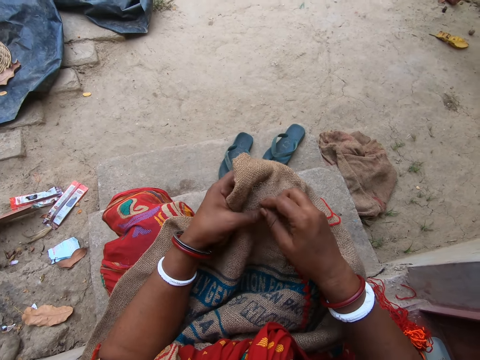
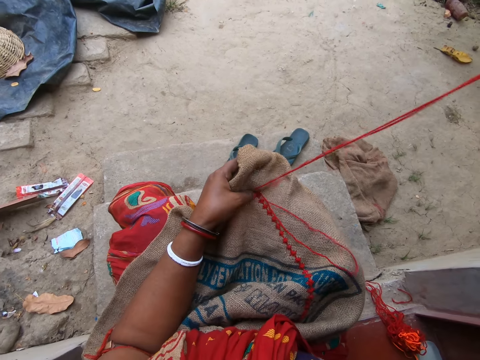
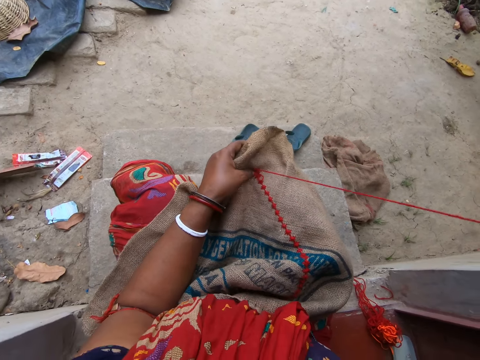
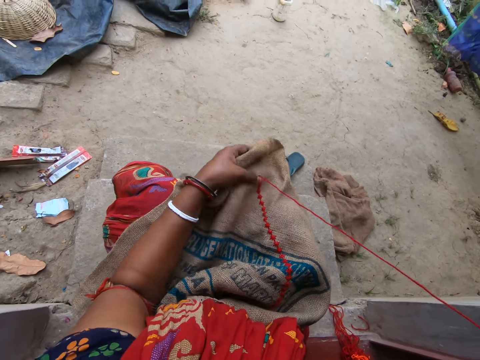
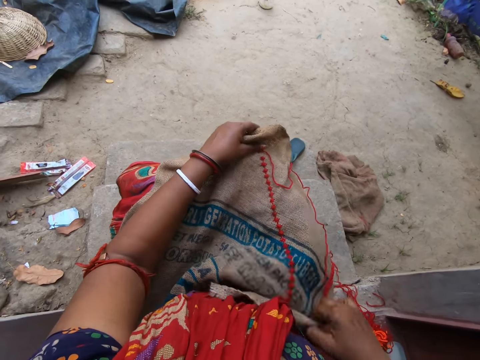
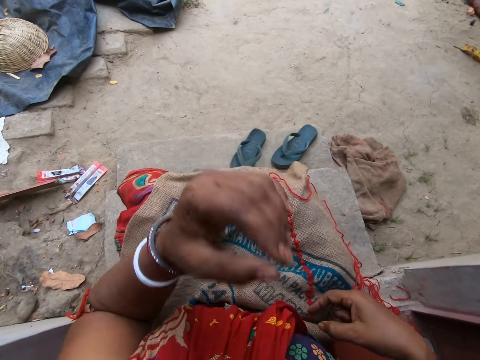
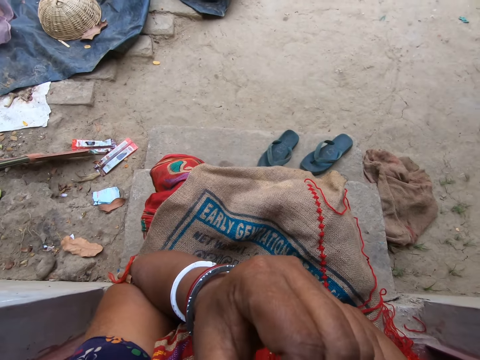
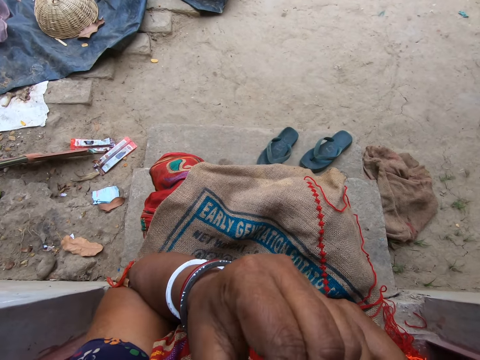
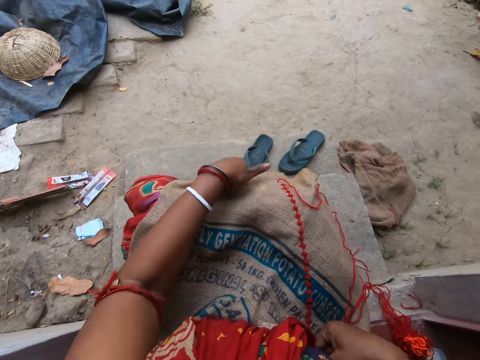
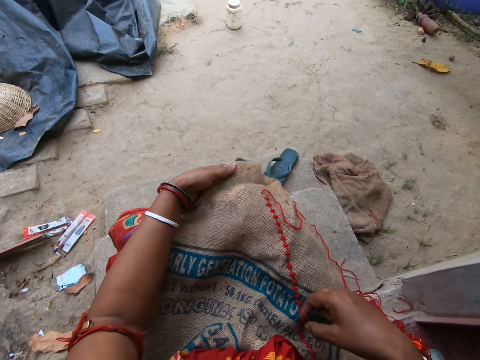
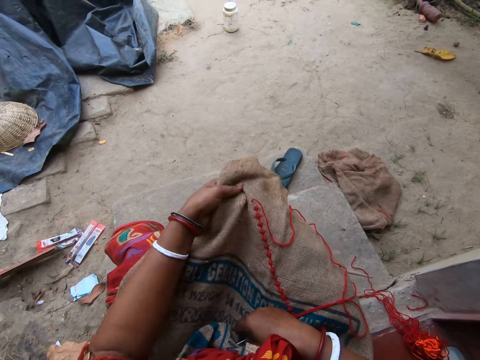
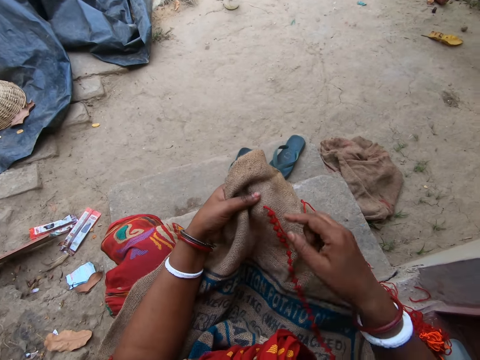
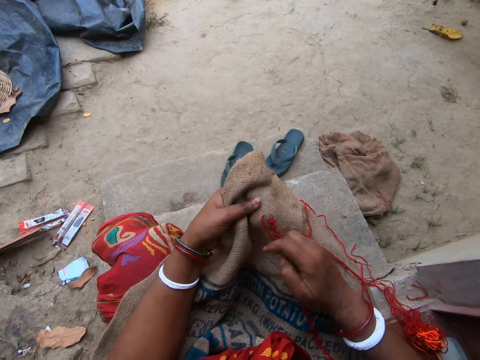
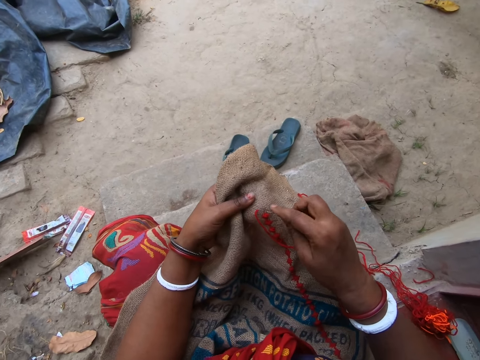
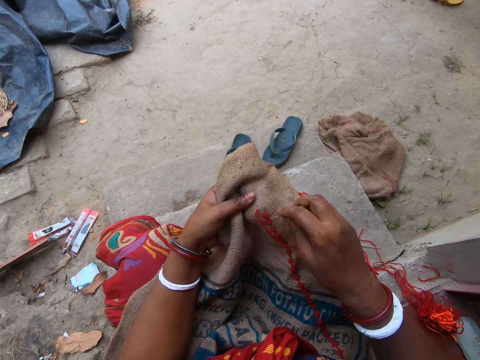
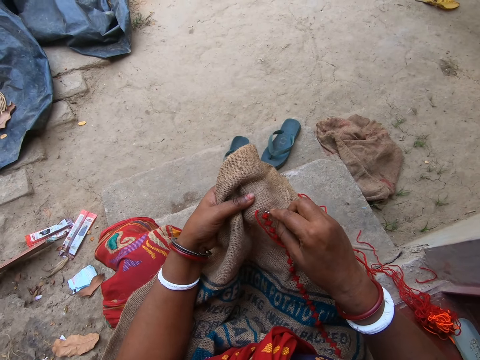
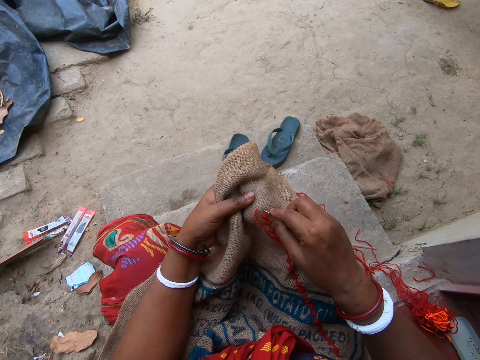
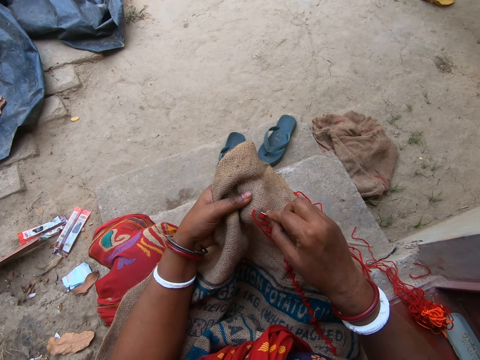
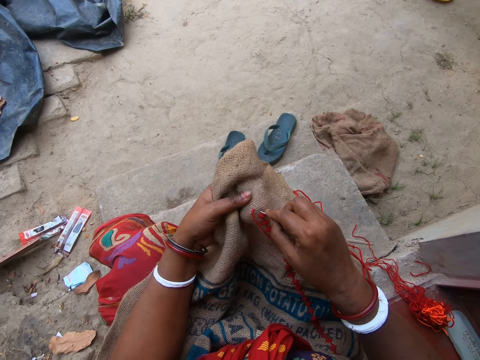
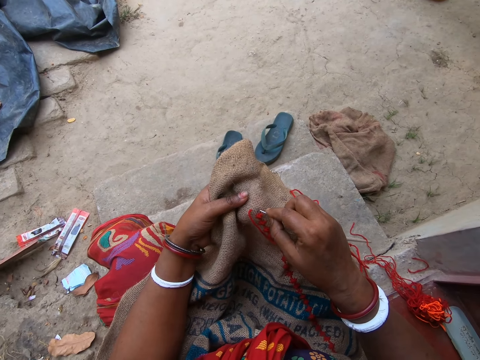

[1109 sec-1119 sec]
The camera wearer adjusts the fabric on her legs with her hands. She touches her face with her left hand. She holds the fabric with her left hand. She interacts with the woman.

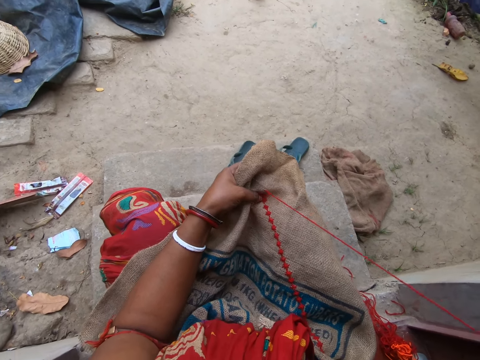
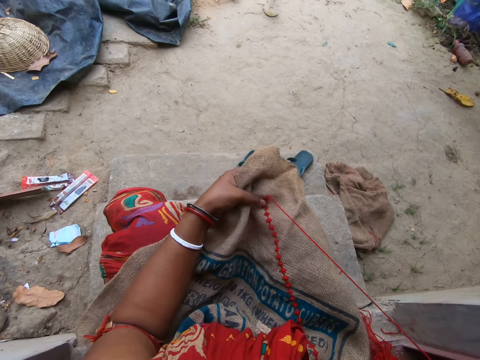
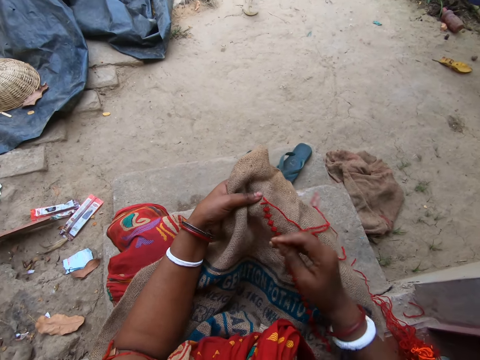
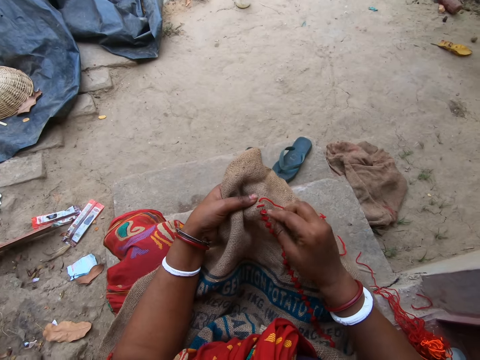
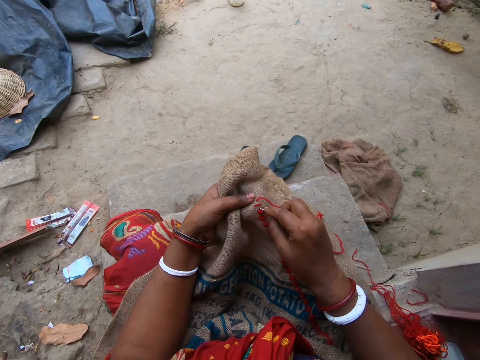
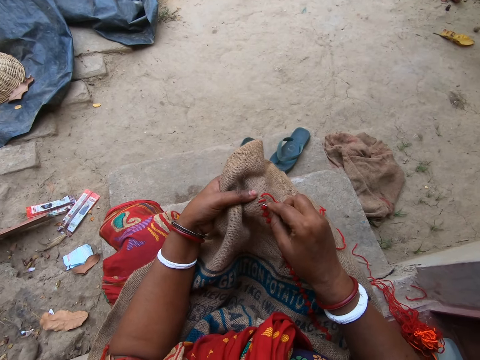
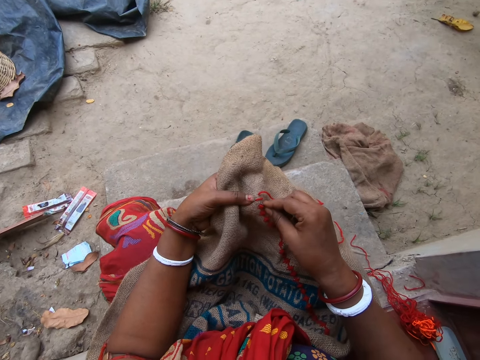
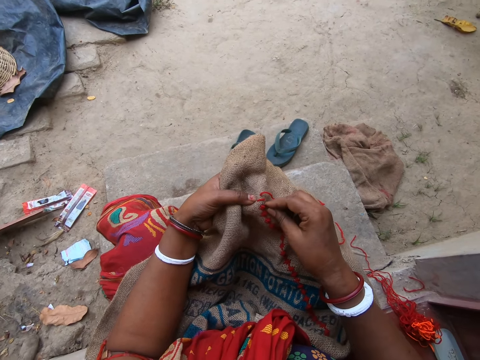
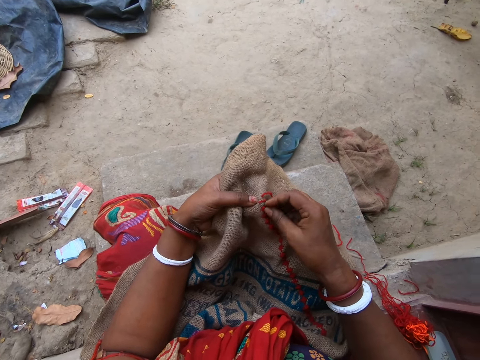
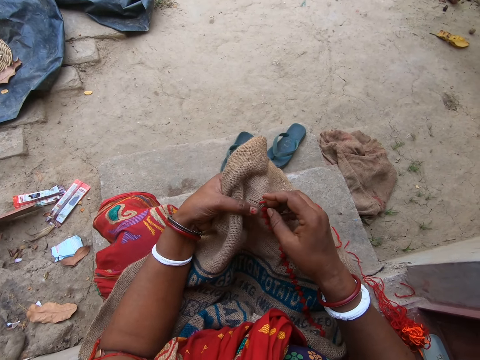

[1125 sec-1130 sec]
The man interacts with the camera wearer and the woman.

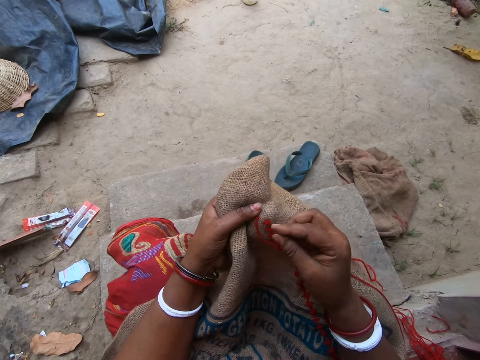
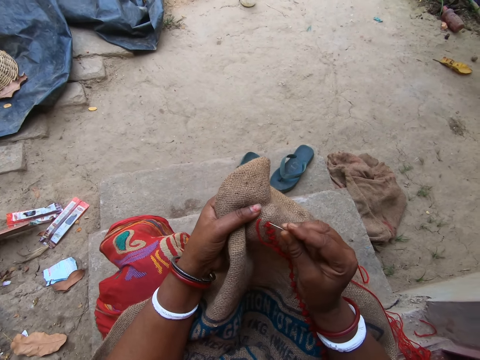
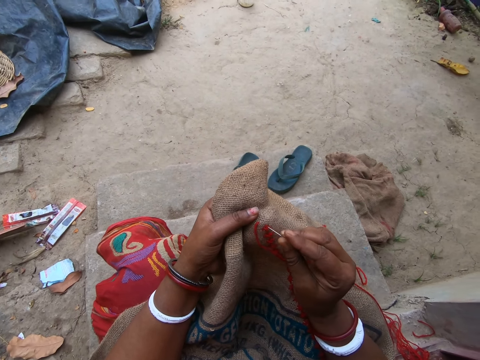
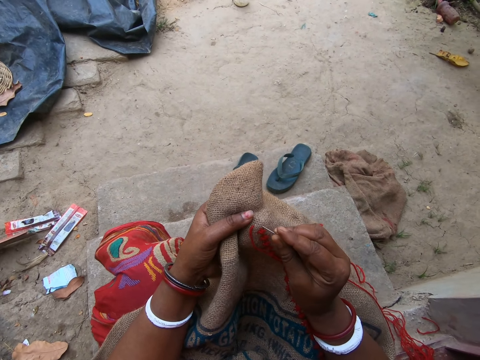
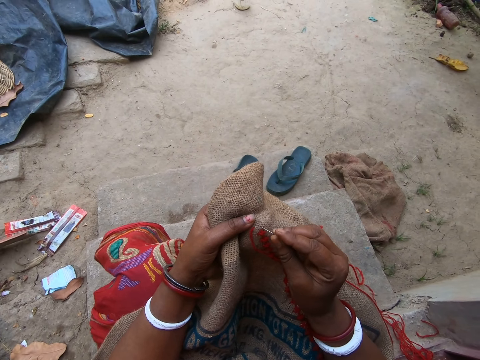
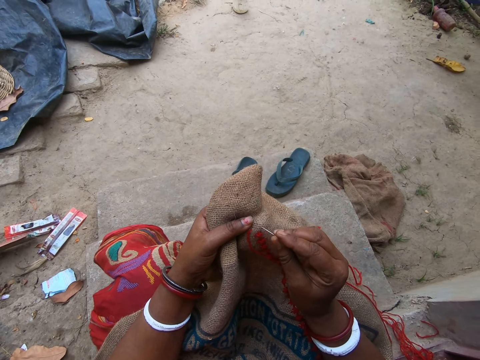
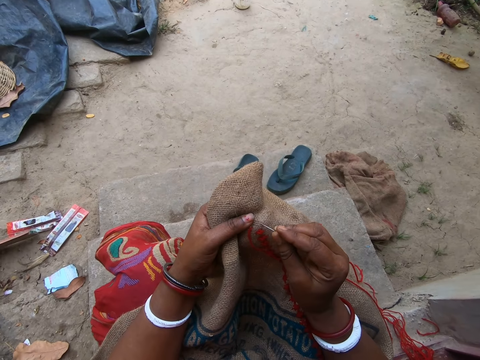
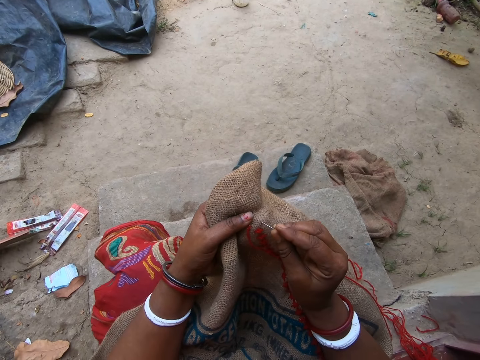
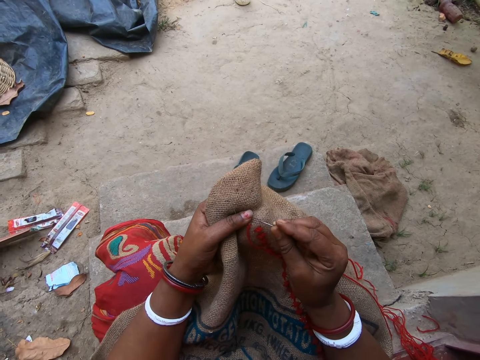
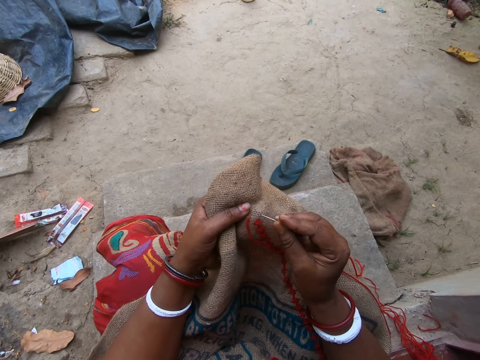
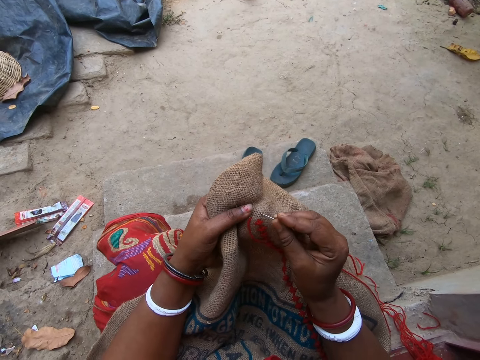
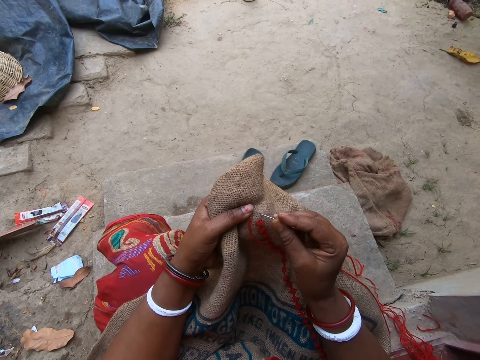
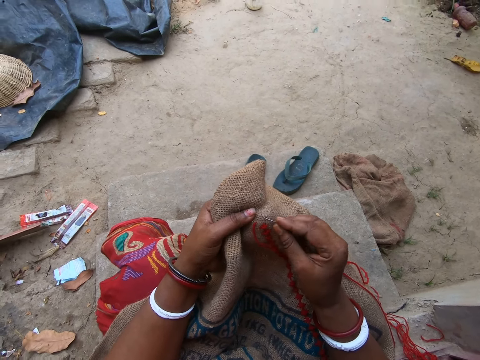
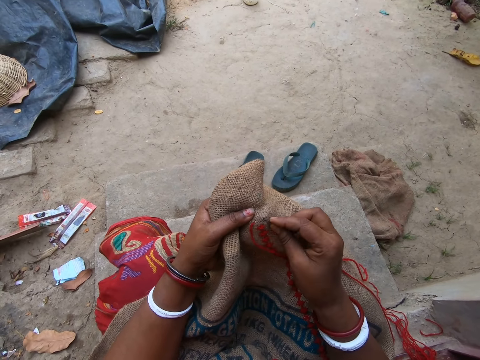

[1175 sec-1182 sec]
The man interacts with the camera wearer and the woman.

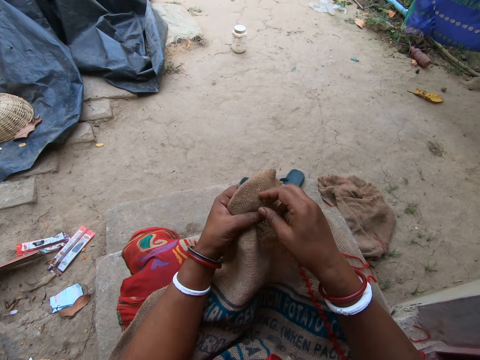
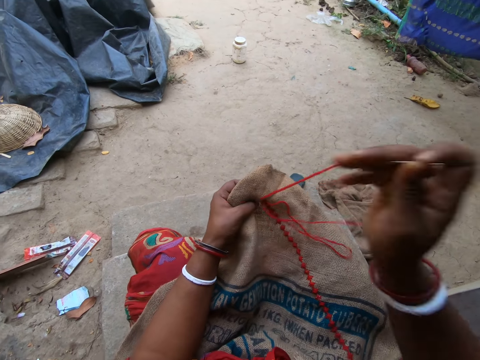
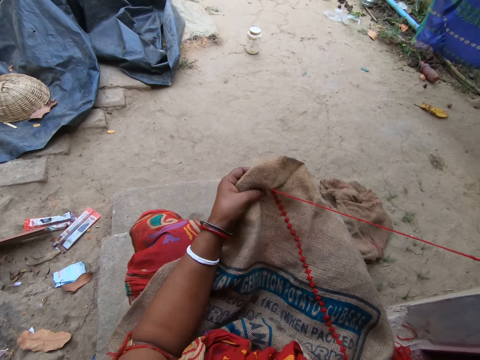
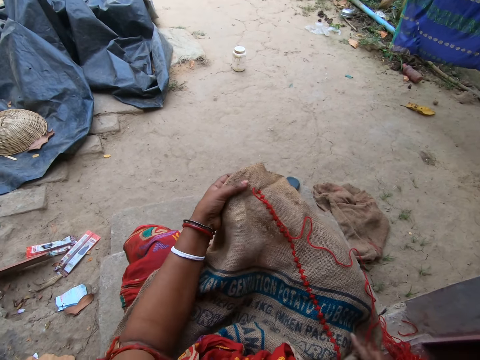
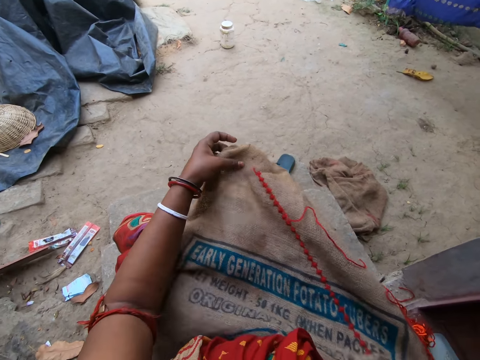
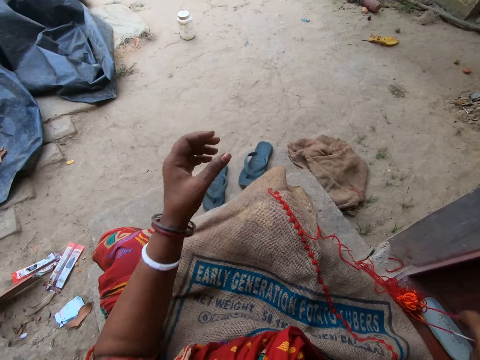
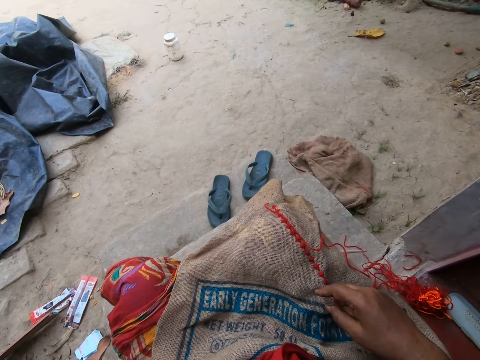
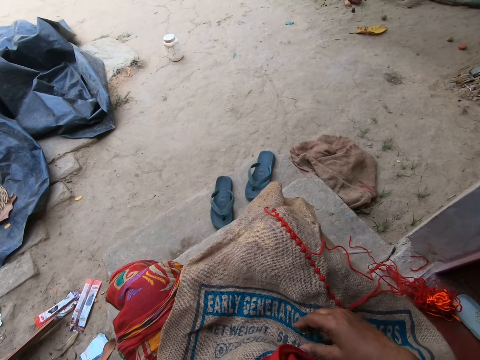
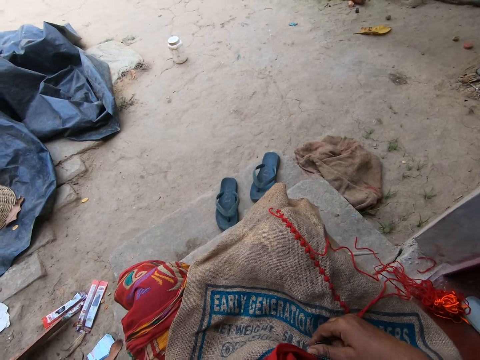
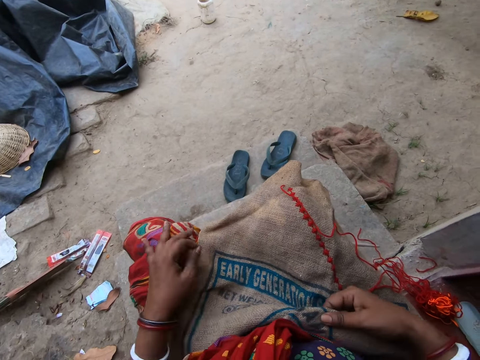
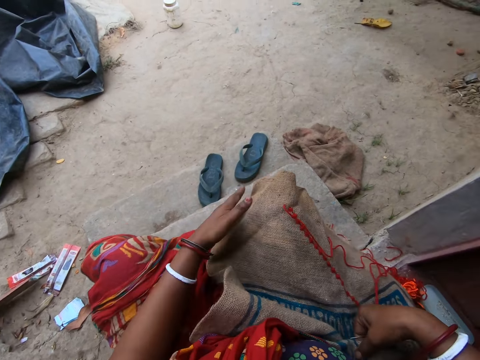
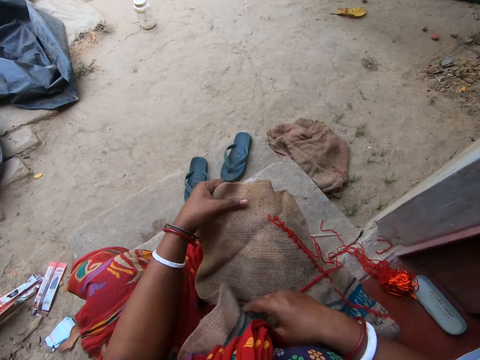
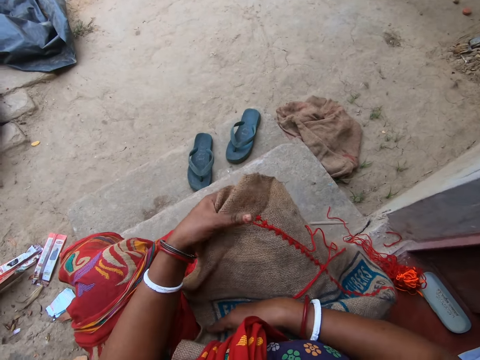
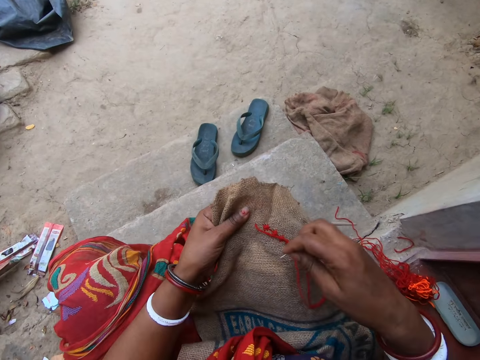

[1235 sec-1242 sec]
The camera wearer adjusts the fabric on her legs with her hands. She touches her face with her left hand. She looks around. She adjusts the fabric on her legs with her hands. She holds the fabric with her left hand.
